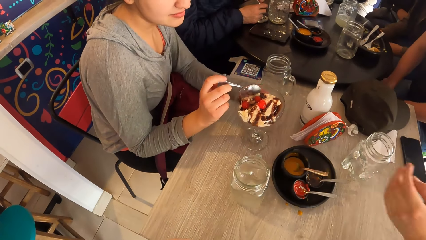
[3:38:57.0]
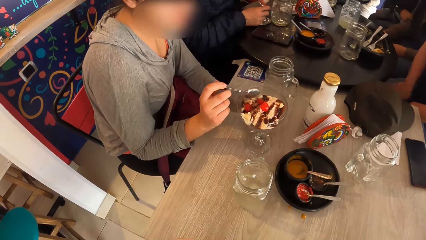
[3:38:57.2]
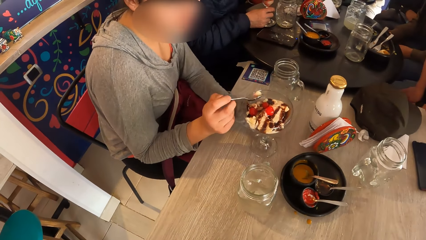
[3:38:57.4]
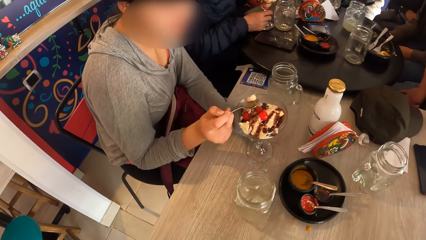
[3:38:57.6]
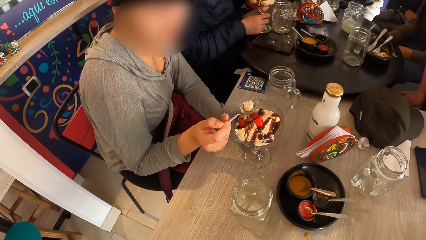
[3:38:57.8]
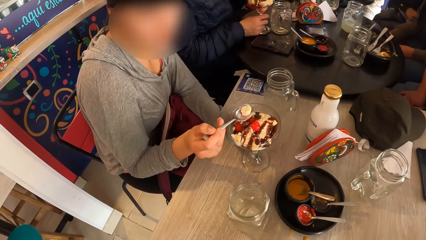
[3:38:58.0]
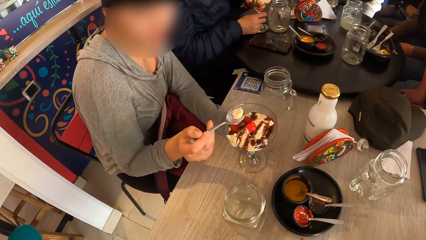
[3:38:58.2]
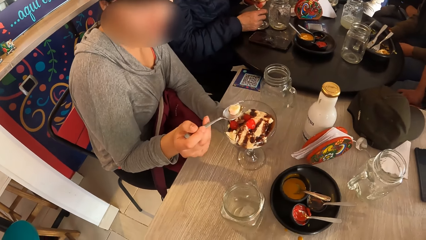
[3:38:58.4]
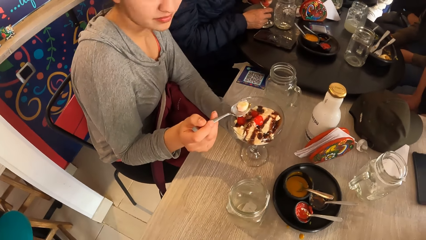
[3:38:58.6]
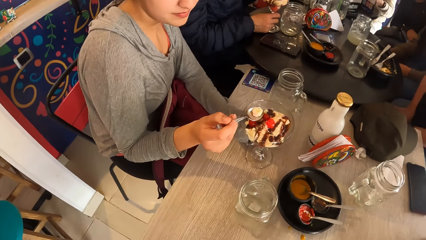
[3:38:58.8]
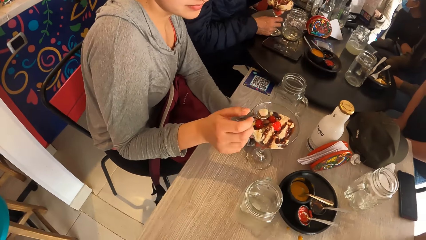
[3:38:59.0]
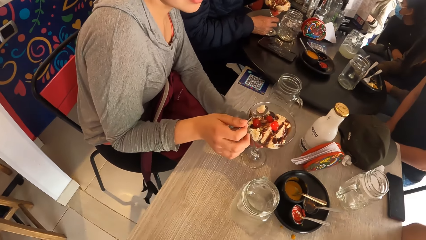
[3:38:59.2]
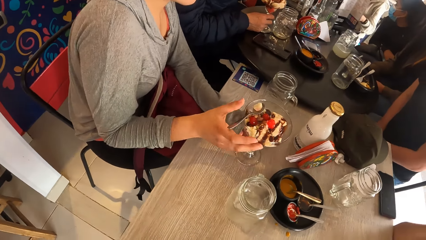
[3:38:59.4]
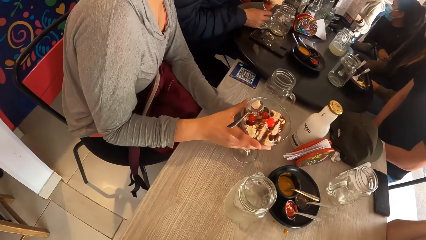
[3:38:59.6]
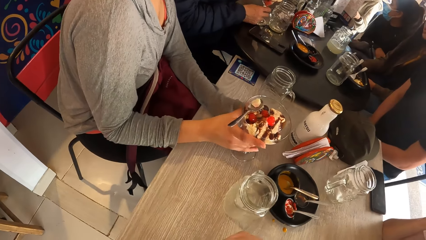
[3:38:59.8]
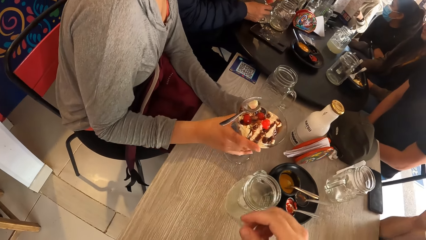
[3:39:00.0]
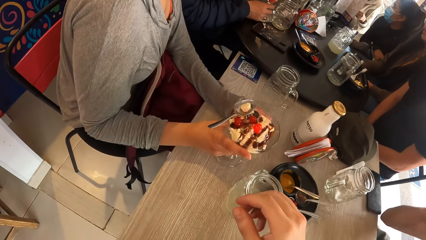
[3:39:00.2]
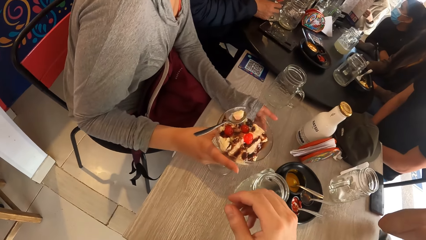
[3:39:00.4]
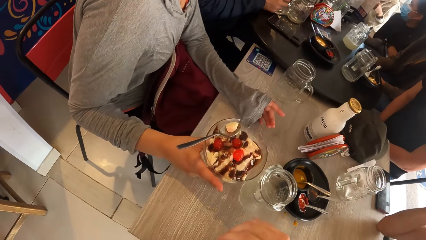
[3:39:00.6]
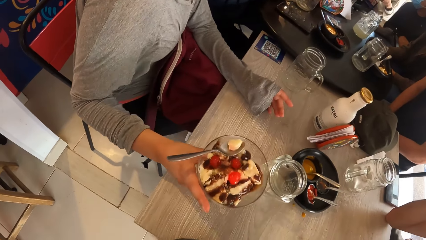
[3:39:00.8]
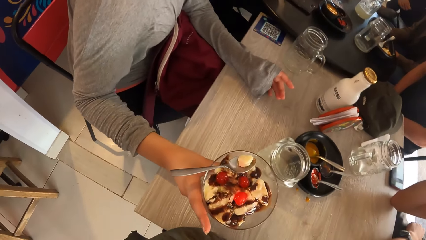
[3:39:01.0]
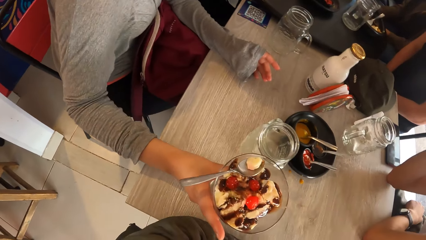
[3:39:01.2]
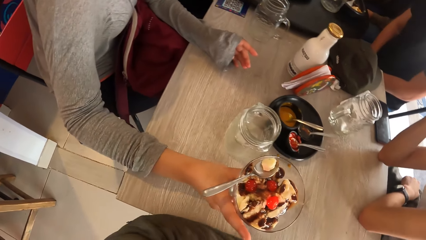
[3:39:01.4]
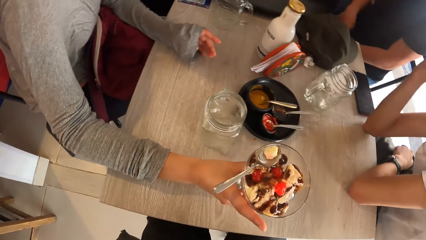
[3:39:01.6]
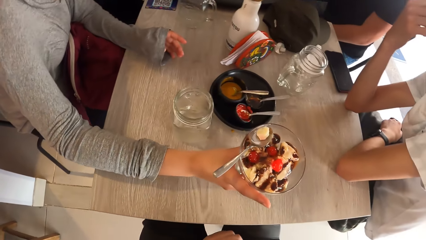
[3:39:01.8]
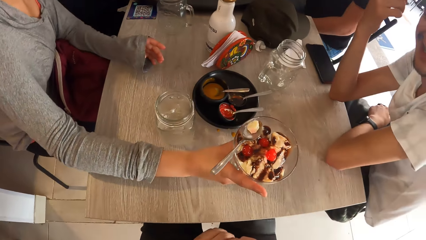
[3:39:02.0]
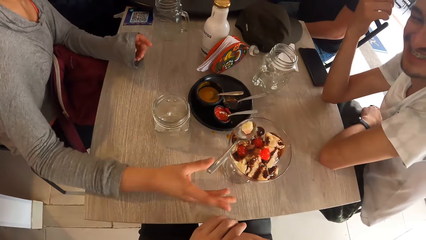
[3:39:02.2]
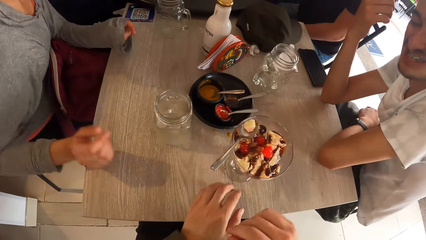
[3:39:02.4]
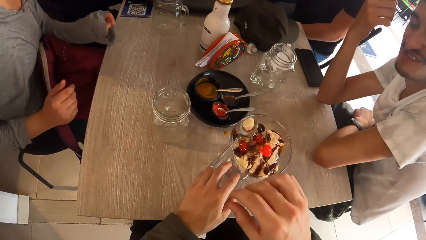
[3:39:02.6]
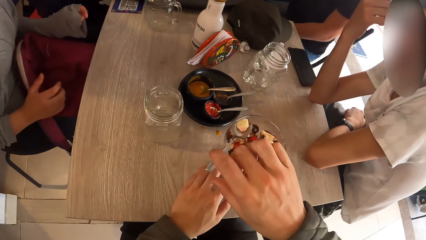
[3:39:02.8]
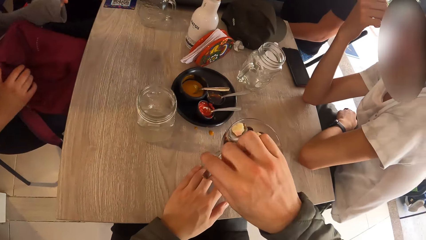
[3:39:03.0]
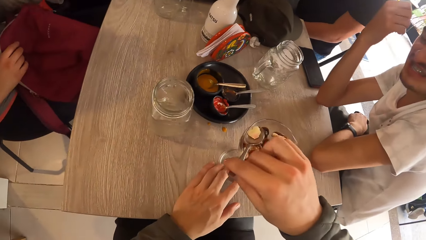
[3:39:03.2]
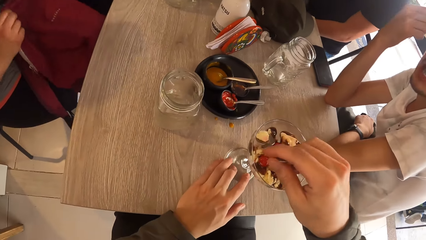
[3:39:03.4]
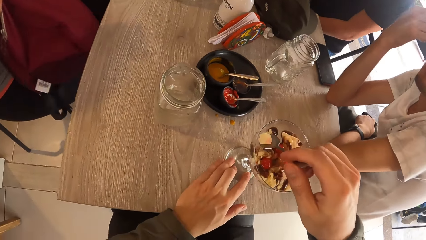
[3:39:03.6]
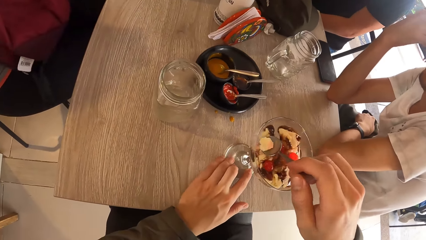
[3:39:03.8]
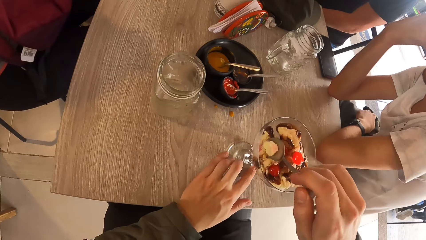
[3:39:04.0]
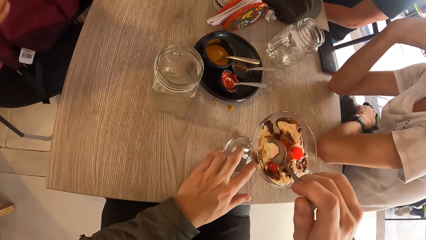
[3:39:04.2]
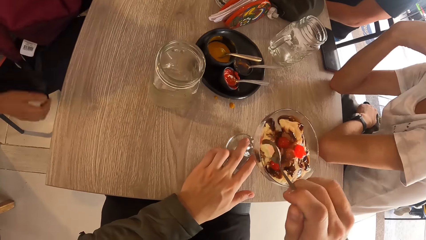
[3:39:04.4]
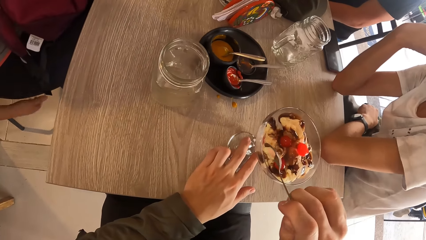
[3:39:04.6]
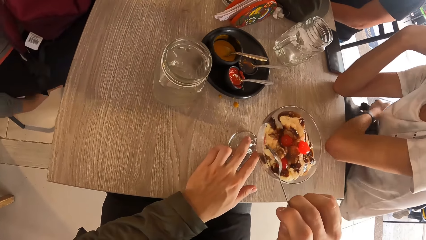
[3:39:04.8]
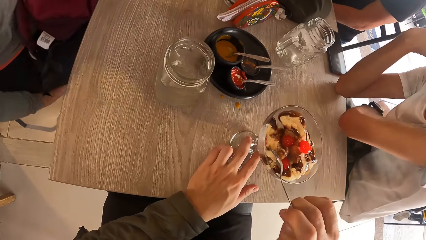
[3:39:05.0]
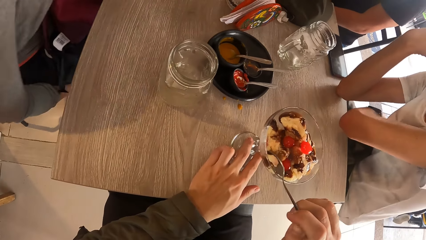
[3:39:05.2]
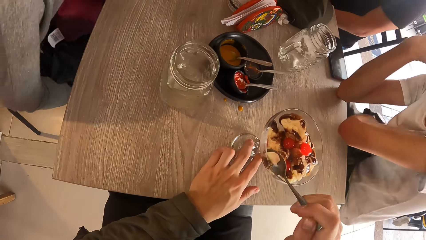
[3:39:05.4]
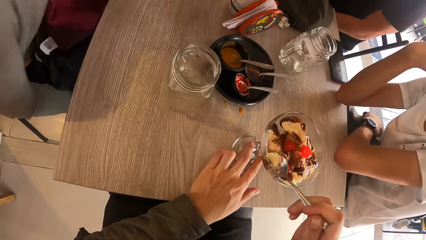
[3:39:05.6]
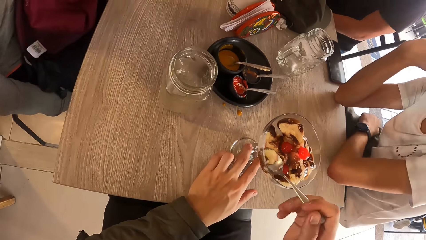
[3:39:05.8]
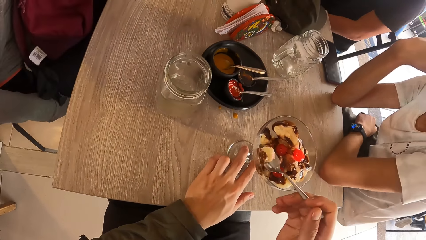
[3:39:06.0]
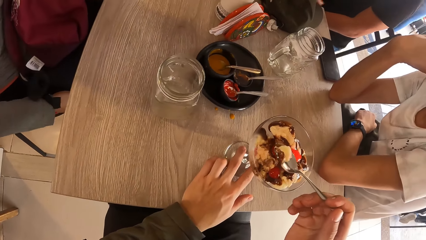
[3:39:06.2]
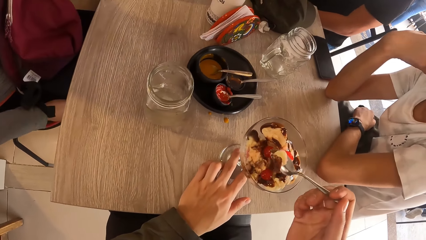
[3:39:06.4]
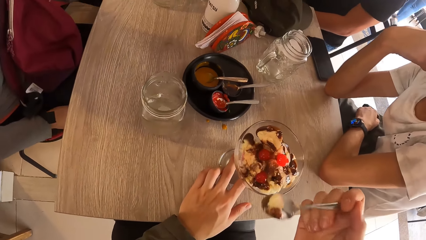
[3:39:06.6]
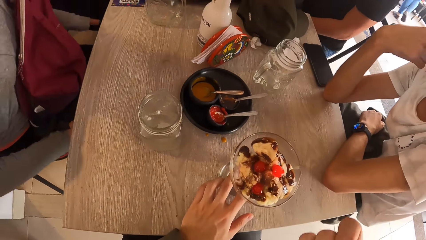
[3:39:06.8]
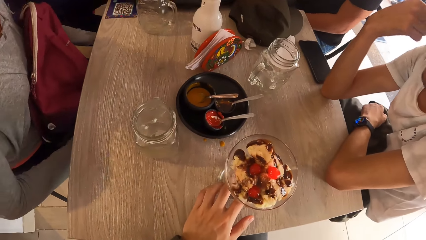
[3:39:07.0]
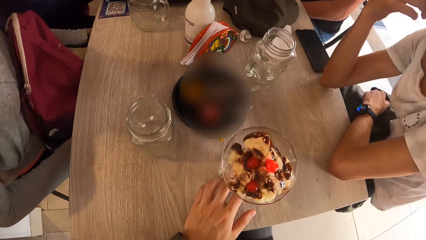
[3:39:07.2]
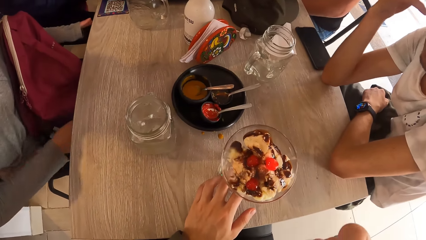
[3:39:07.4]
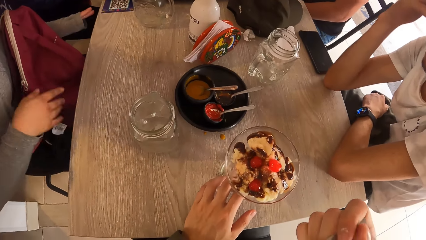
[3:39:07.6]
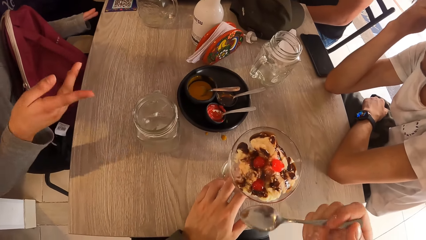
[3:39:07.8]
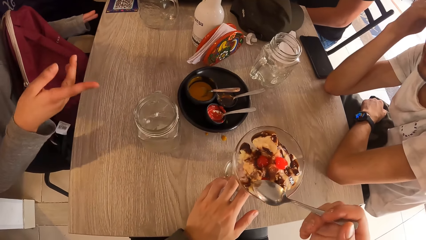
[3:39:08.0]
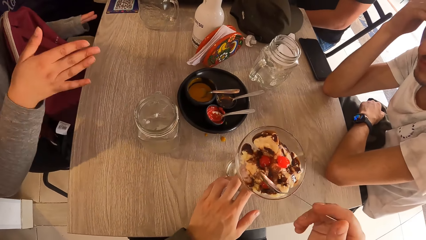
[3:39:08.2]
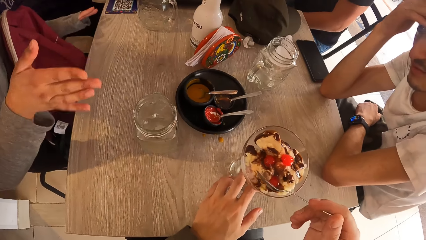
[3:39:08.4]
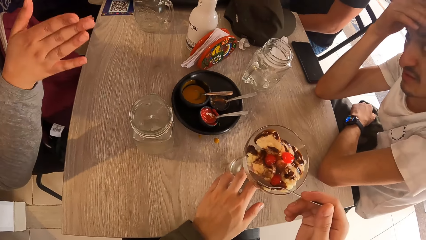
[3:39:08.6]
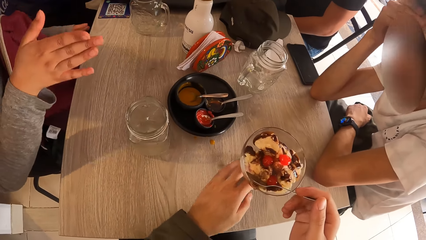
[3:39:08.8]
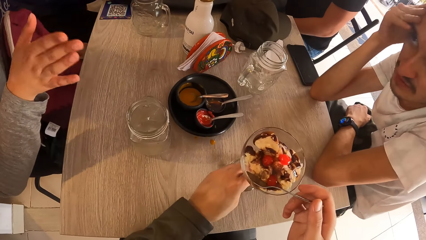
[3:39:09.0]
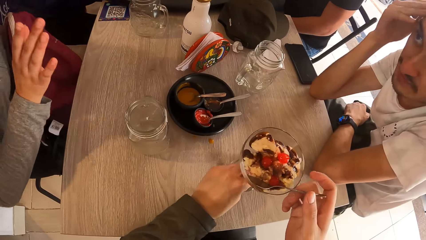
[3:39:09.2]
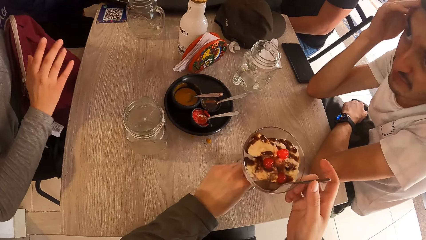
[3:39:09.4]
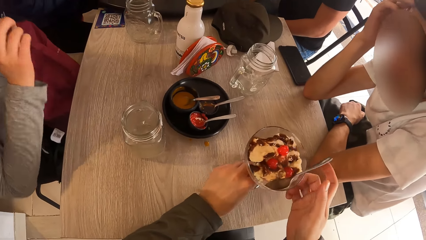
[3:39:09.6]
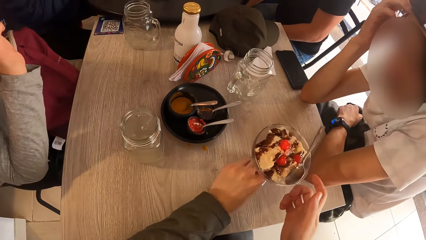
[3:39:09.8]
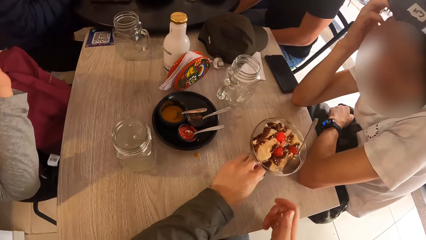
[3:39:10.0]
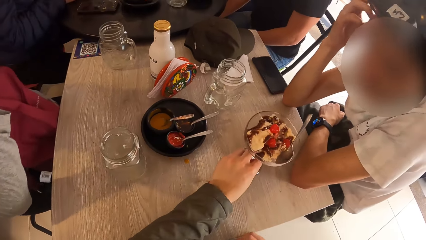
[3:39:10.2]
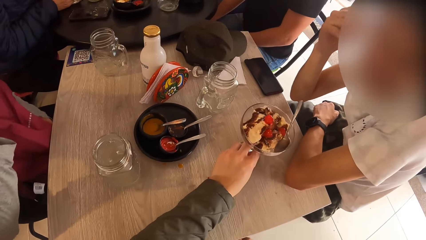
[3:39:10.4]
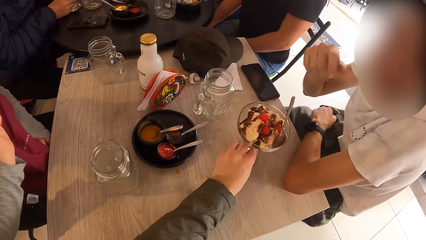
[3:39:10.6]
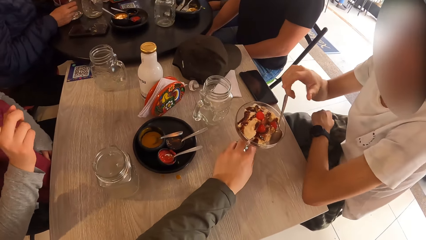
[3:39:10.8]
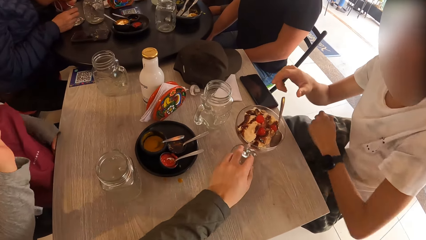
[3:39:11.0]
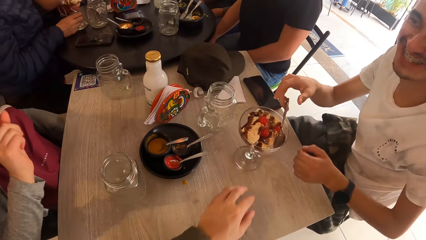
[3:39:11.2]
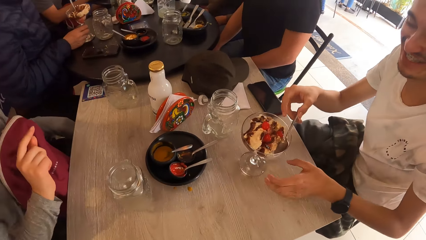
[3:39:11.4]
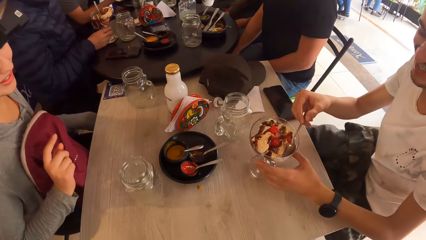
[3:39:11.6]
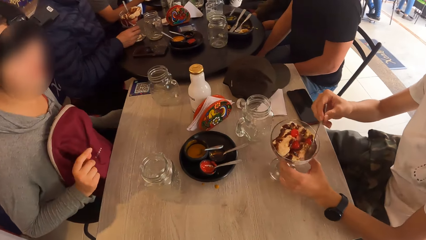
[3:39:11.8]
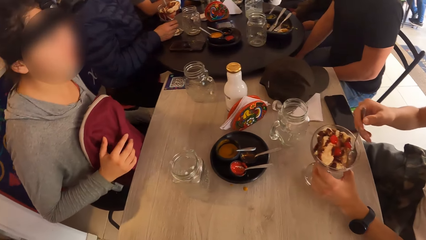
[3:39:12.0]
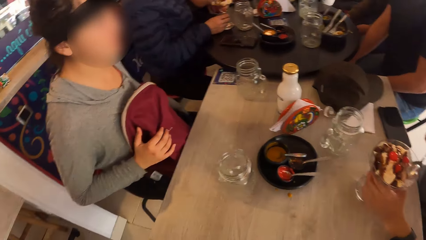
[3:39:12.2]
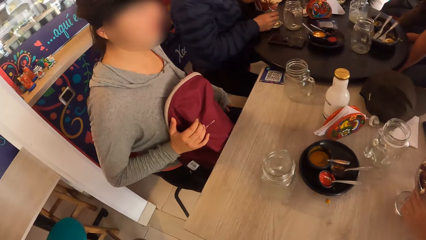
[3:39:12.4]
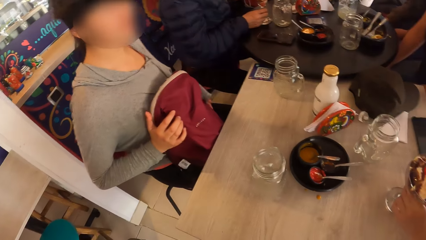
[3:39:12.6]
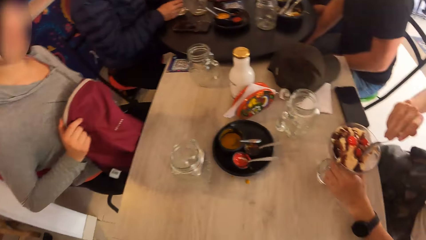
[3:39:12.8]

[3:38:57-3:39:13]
A woman holds the cup of ice-cream in her left hand. The woman scoops some ice-cream from the cup with the spoon in her right hand. The woman drops the spoon in the cup of ice-cream. The woman moves the cup of ice-cream on a table to the camera wearer with her right hand. The camera wearer holds the spoon in the cup of ice-cream with his right hand. He holds the cup of ice-cream with his left hand. He scoops some ice-cream from the cup with the spoon in his right hand. The woman adjusts herself on a chair. The camera wearer eats some ice-cream with the spoon in his right hand. A man touches his face with his right hand. The camera wearer moves the cup of ice-cream with his right hand. He drops the spoon in the cup of ice-cream. He moves the cup of ice-cream on the table to the man with his right hand. The man holds the spoon in the cup of ice-cream with his right hand. The camera wearer holds the cup of ice-cream with his left hand.
